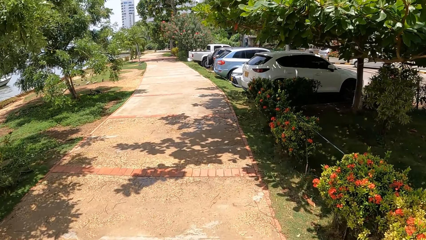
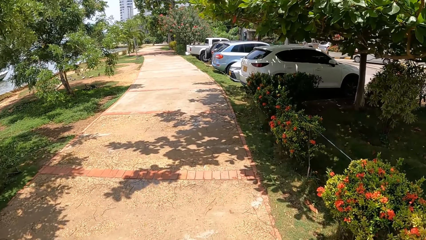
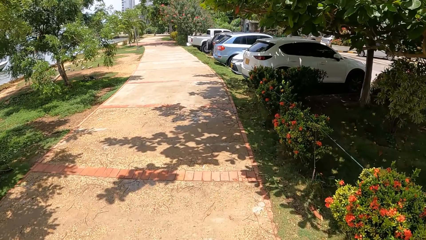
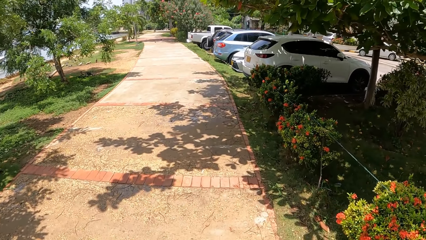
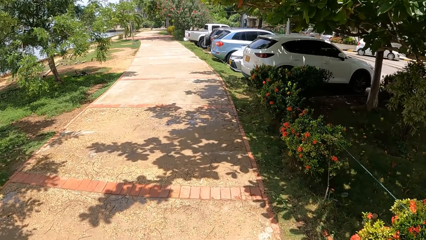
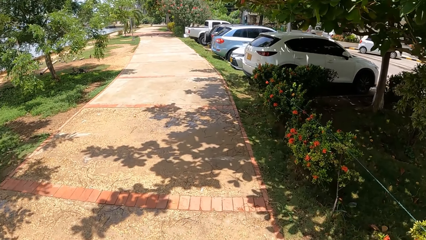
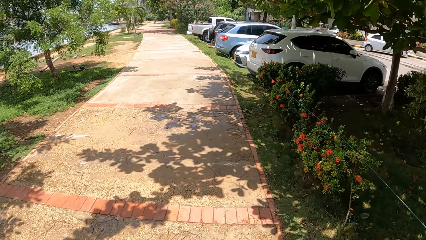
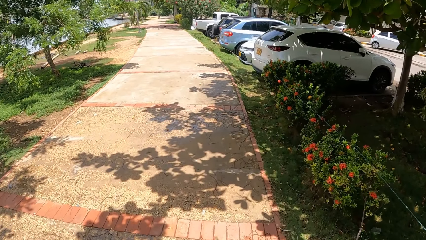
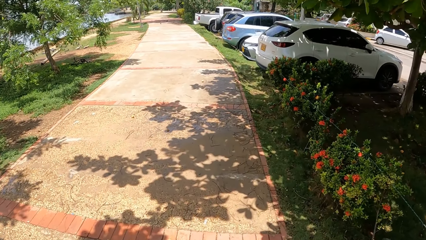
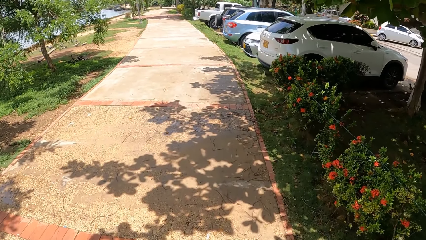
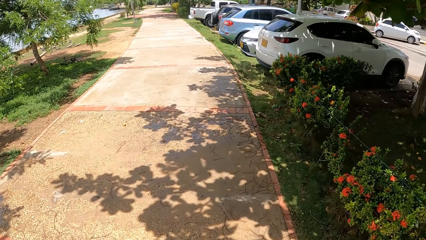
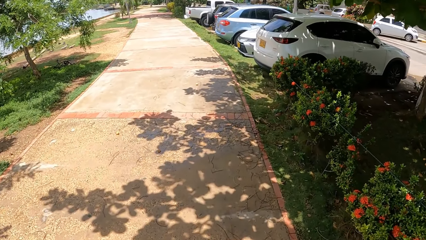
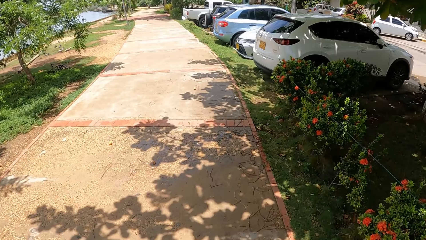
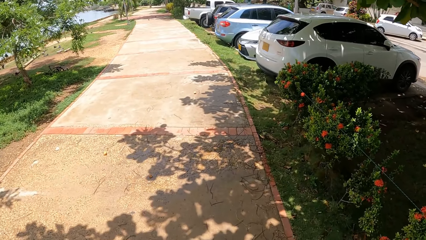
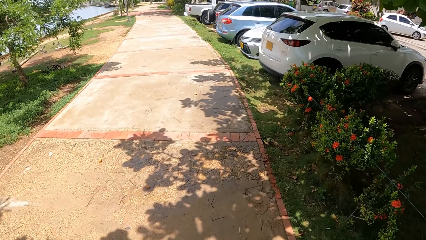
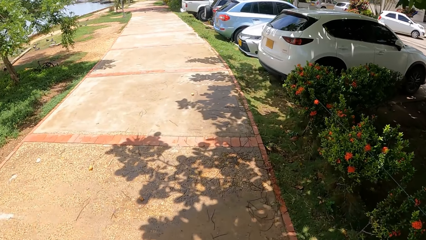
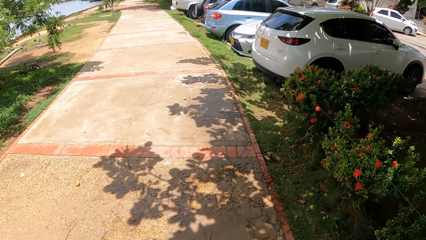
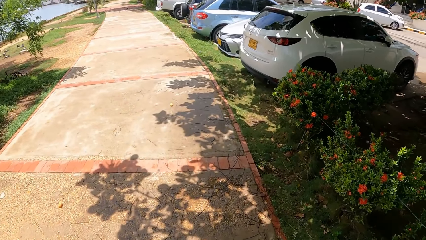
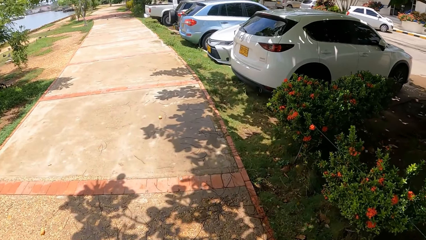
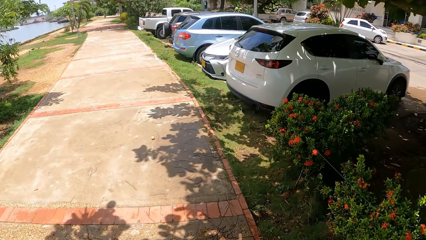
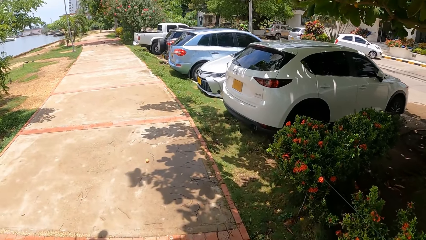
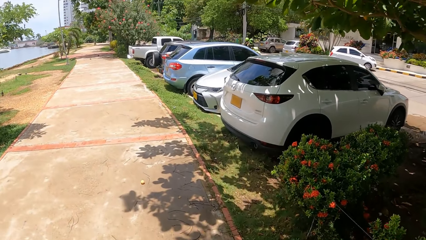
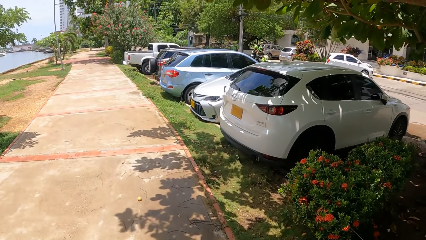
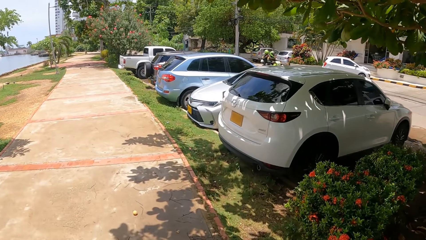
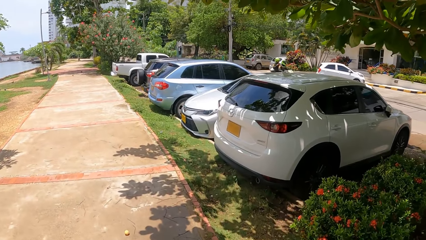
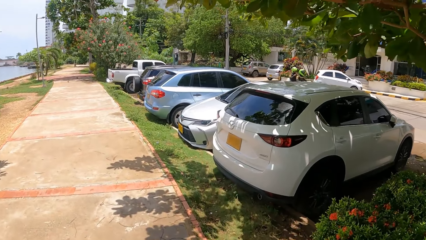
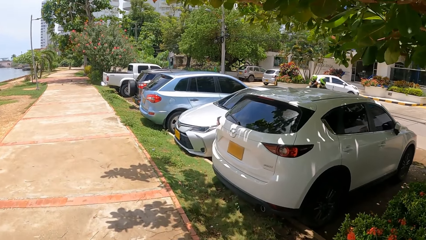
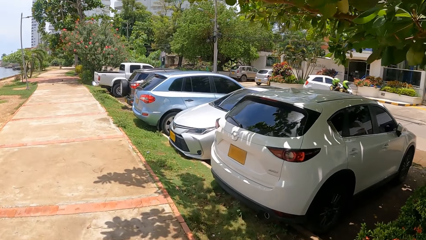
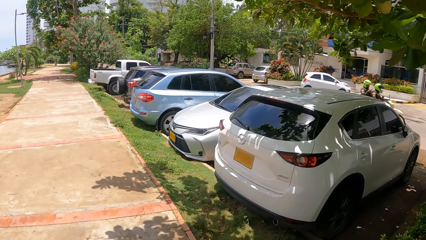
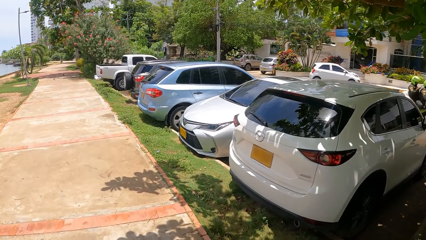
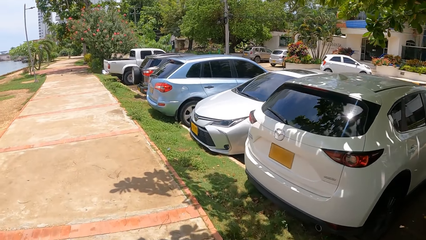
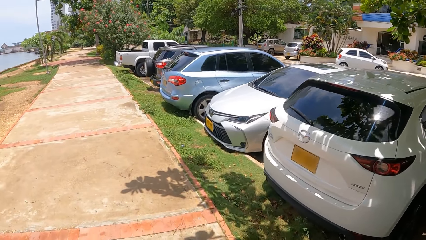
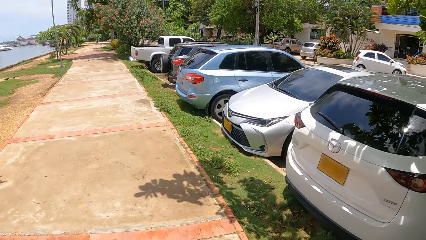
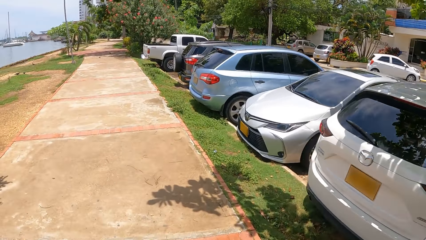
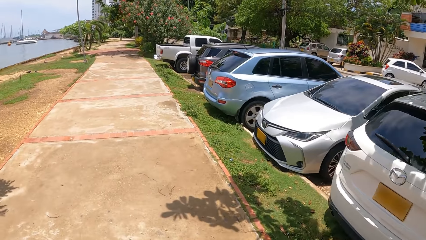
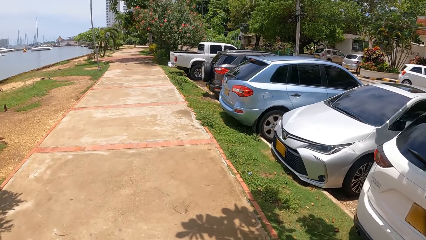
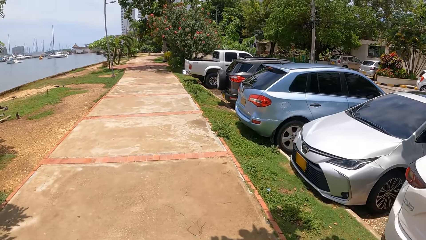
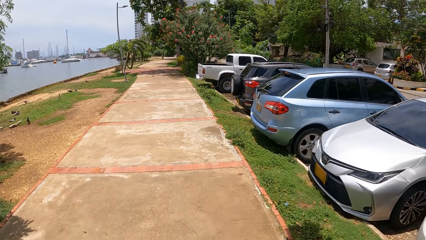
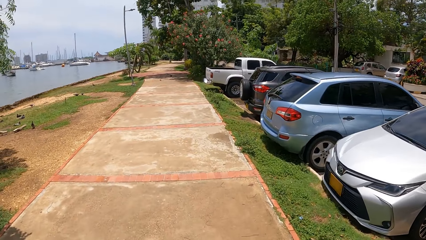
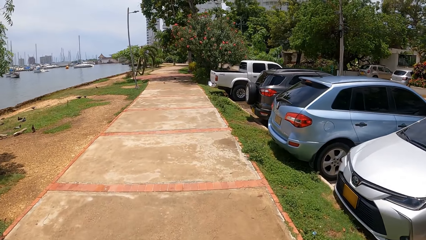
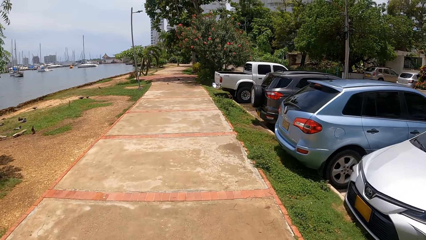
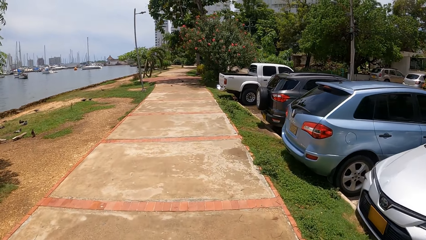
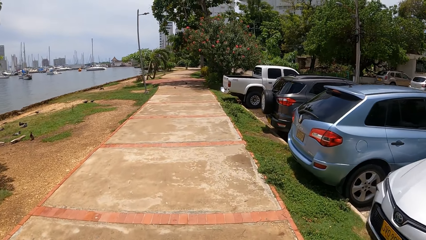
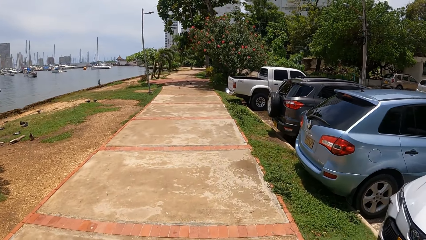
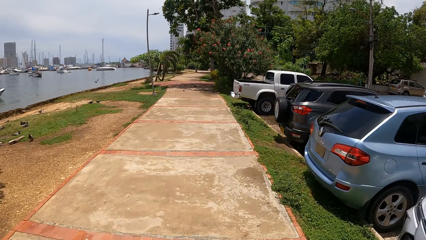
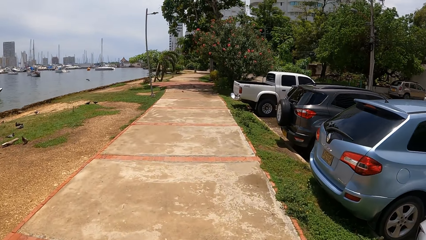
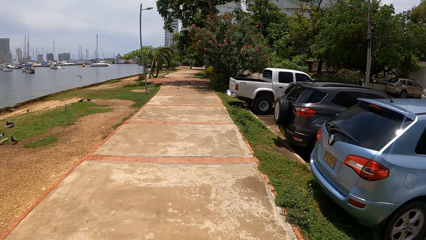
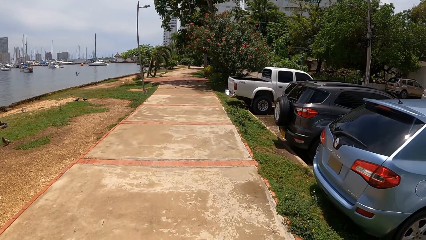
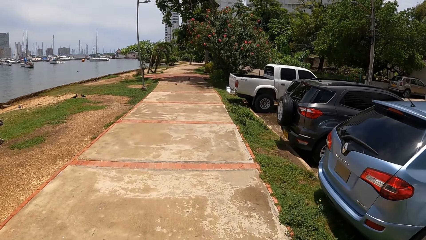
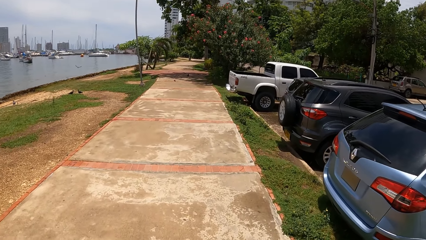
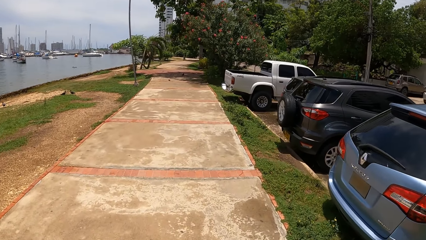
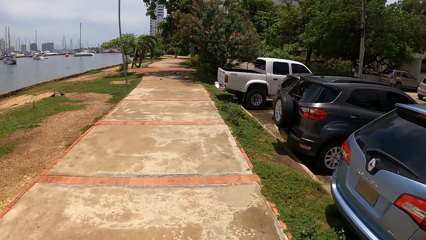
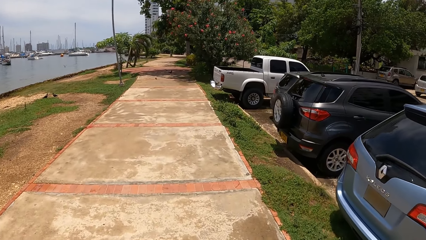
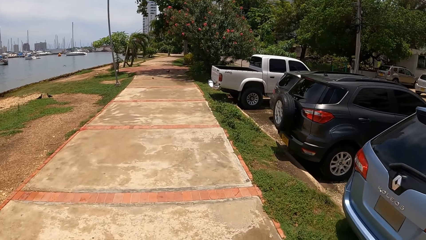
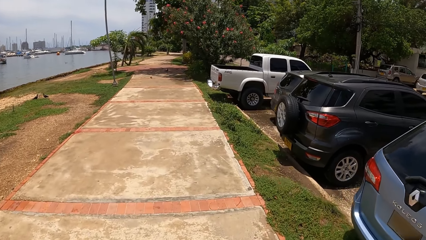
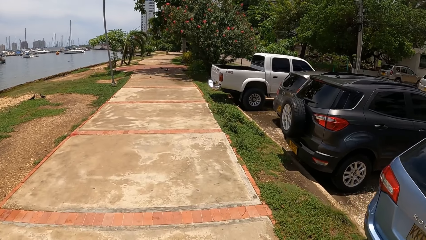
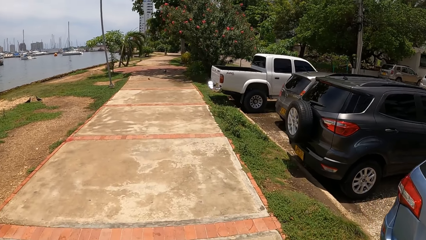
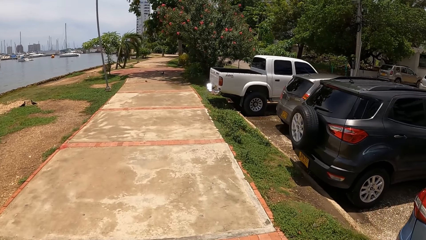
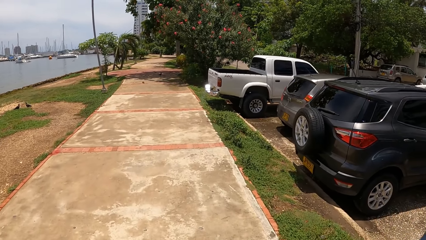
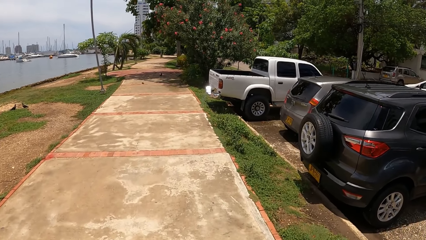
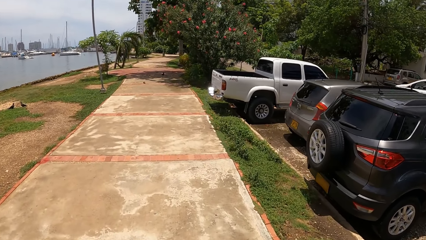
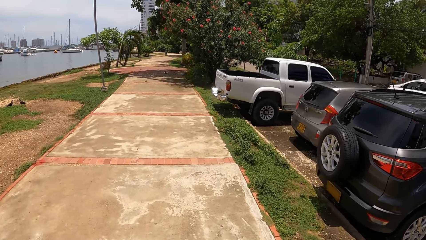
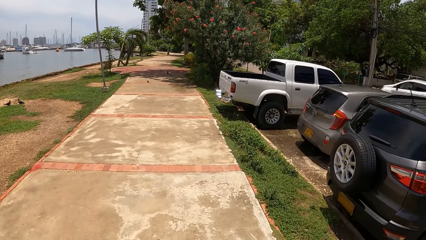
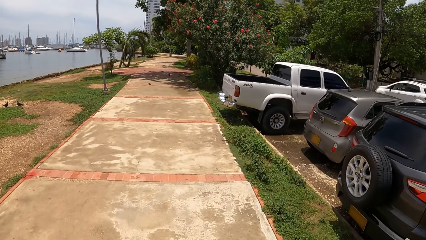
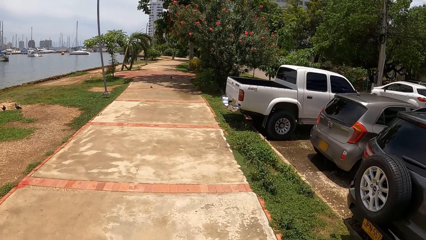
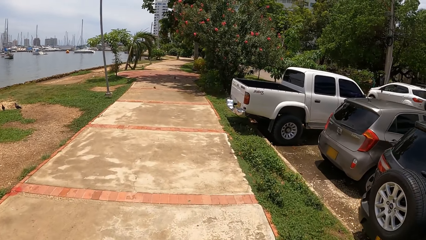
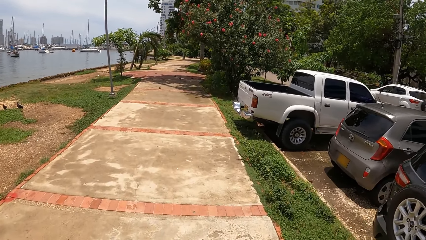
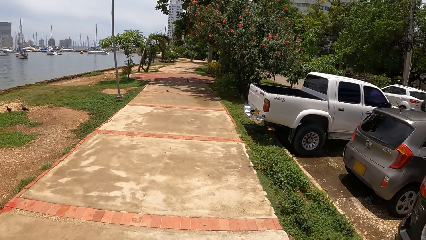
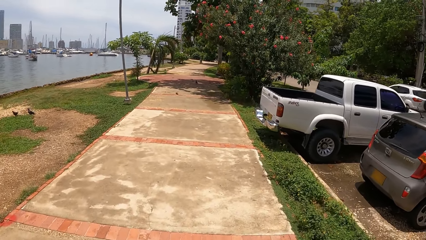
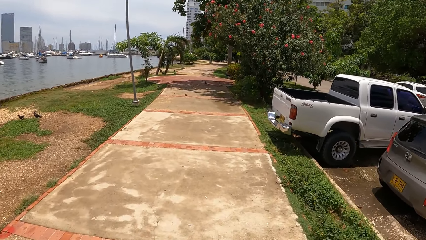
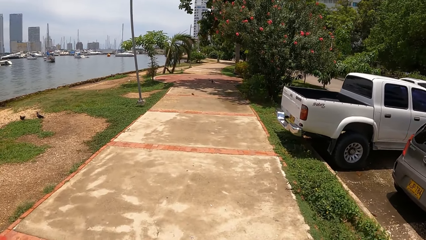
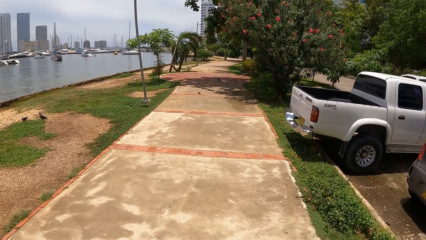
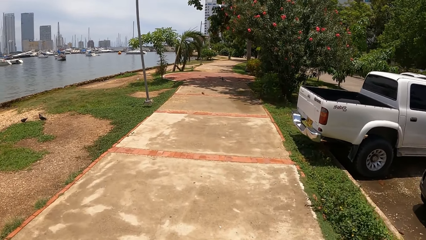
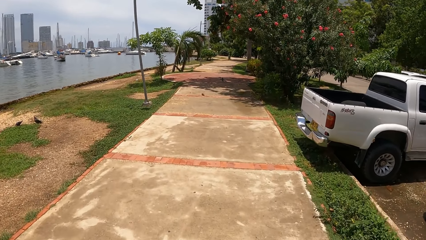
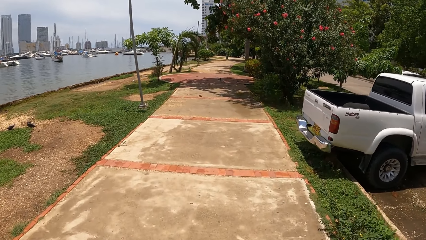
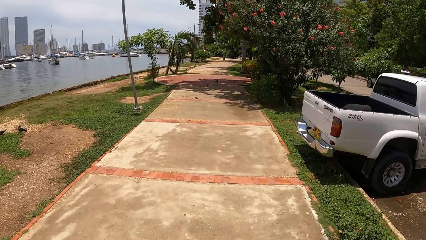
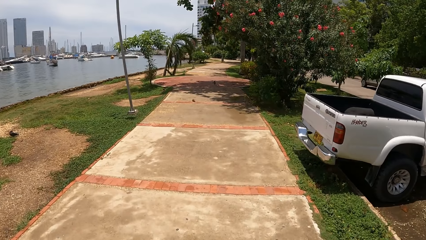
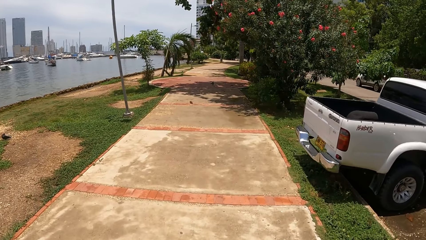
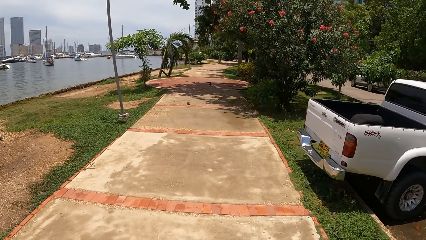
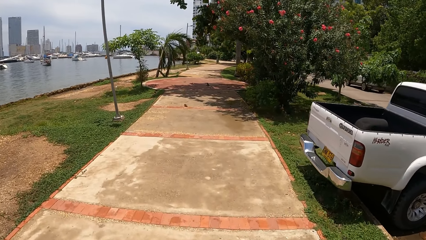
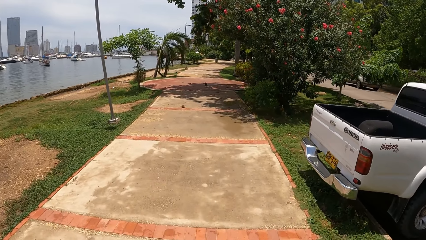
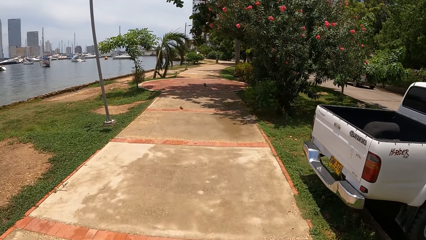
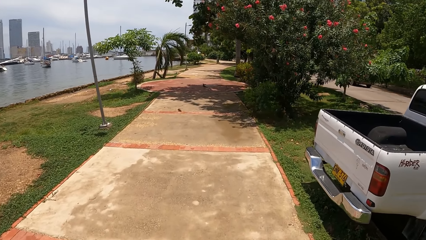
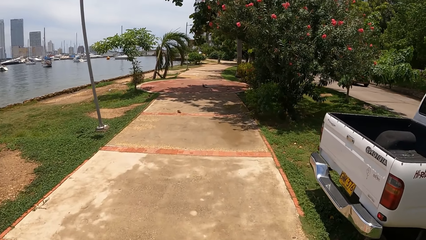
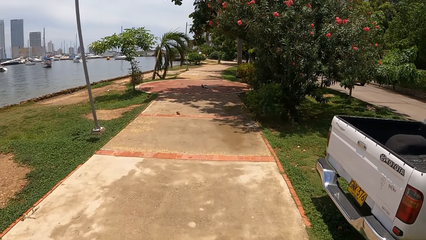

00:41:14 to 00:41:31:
The camera wearer walks on the pathway. They look at the parked cars. They look at the parked pickup.
